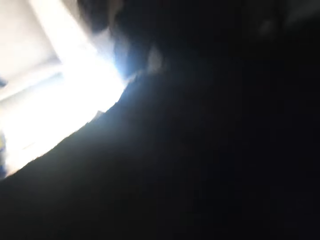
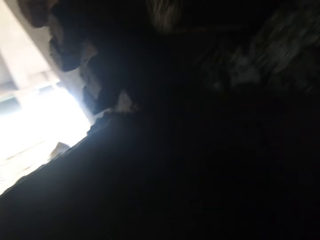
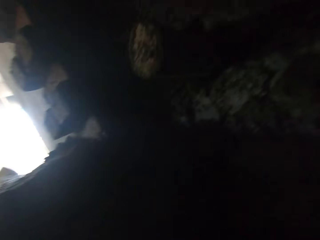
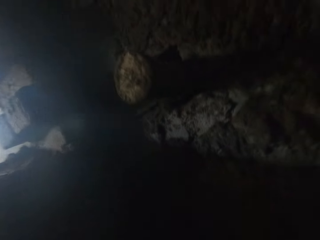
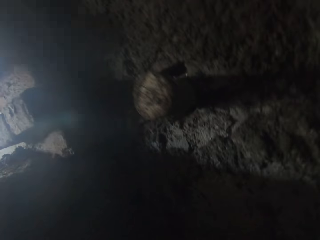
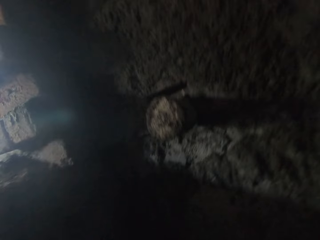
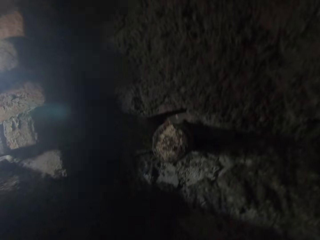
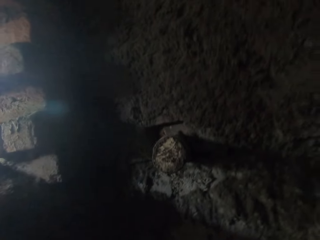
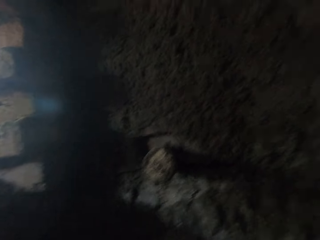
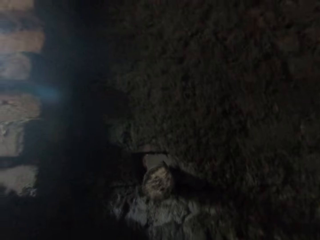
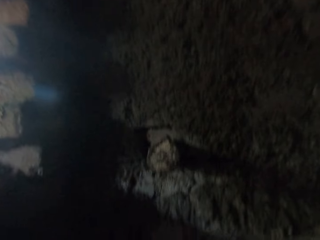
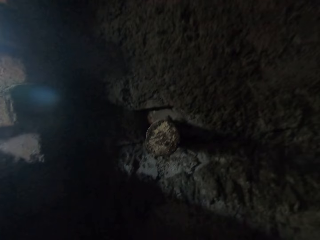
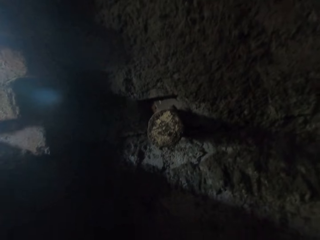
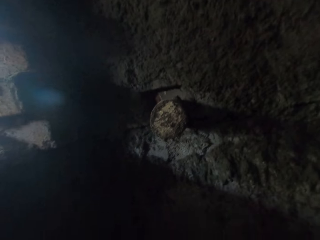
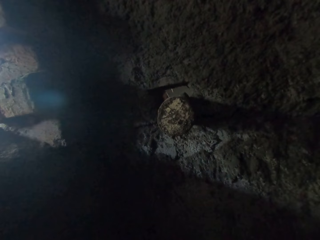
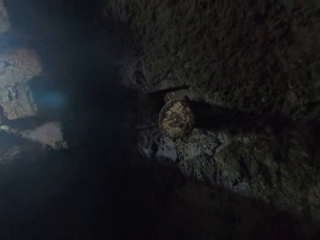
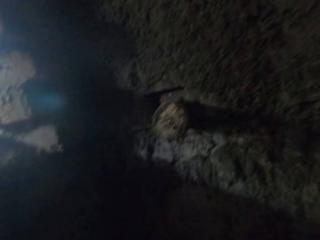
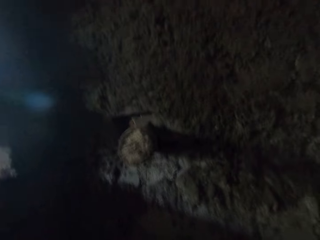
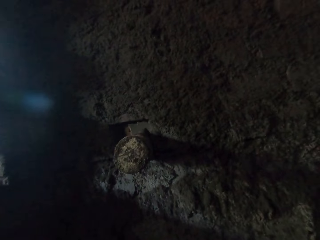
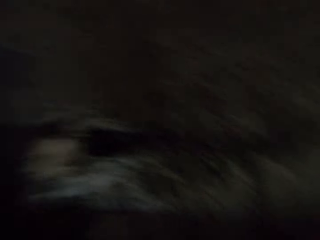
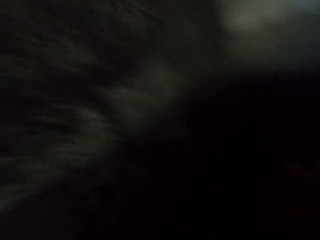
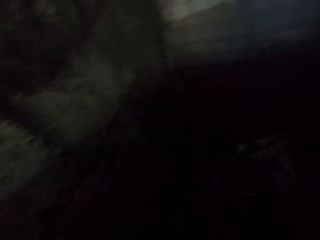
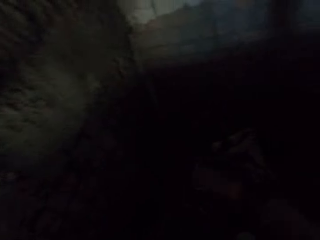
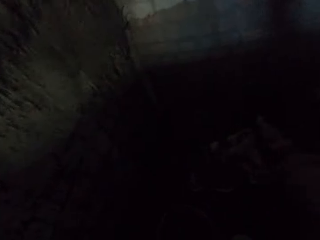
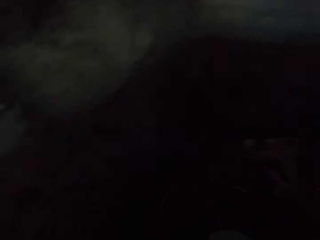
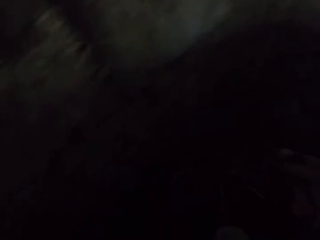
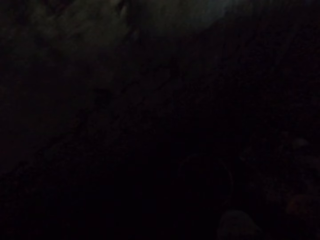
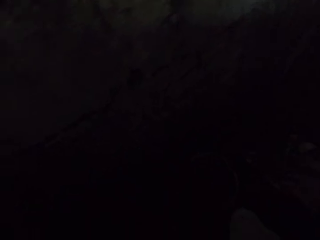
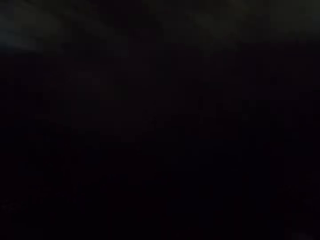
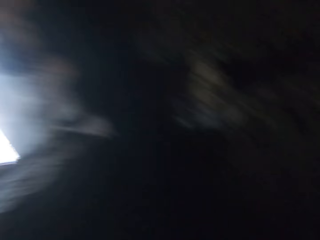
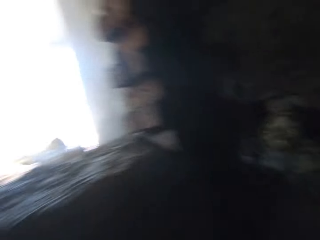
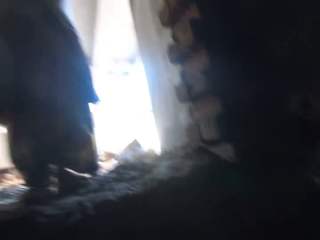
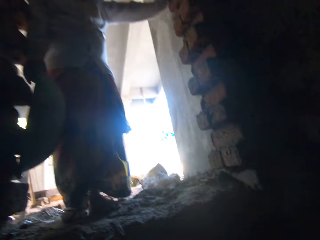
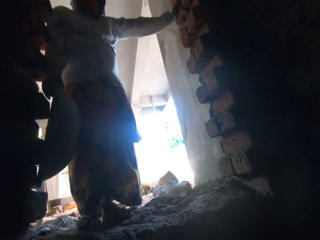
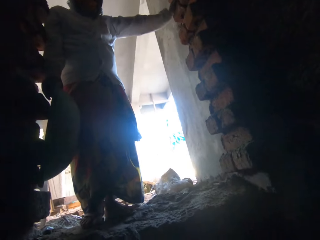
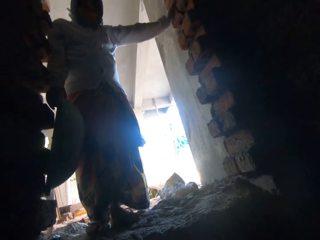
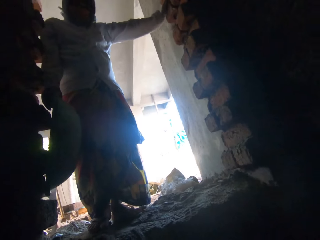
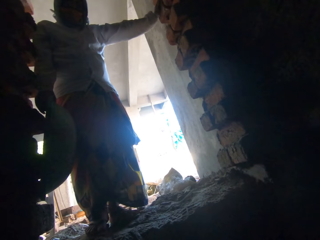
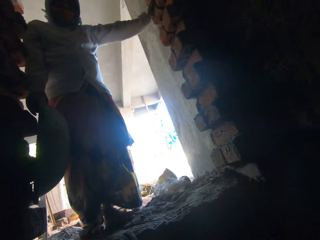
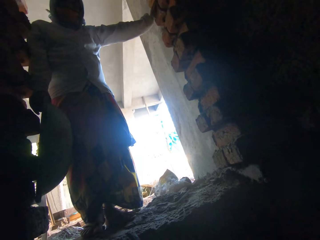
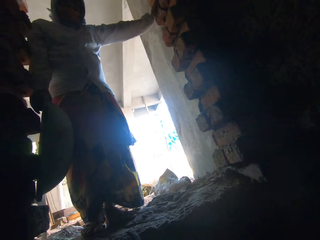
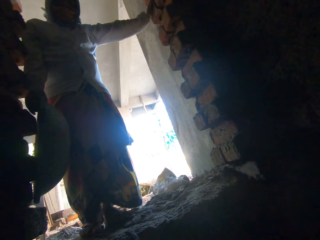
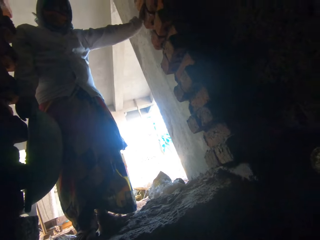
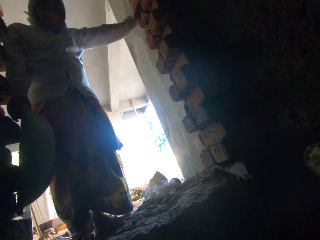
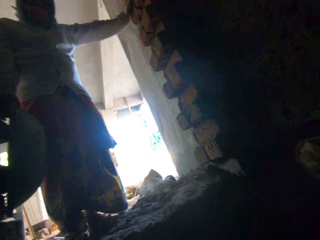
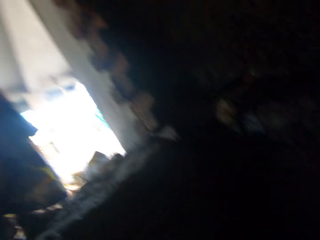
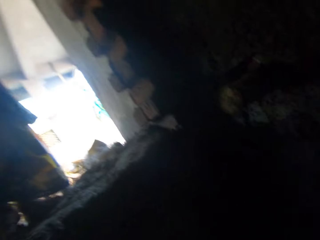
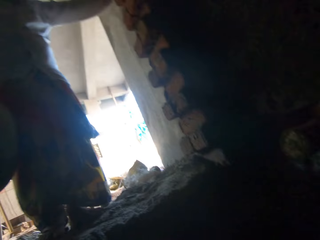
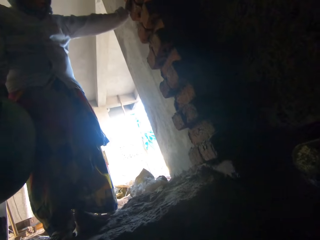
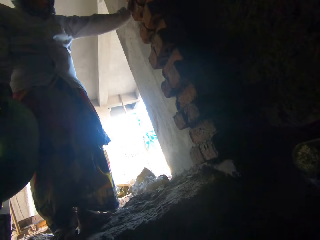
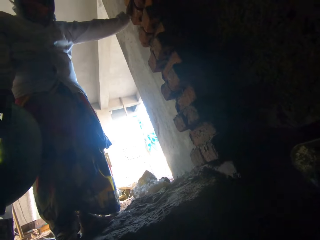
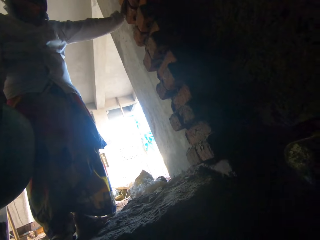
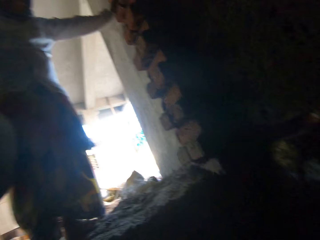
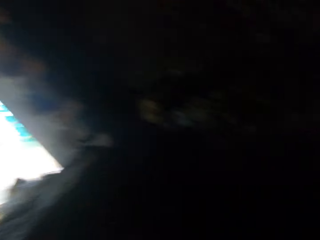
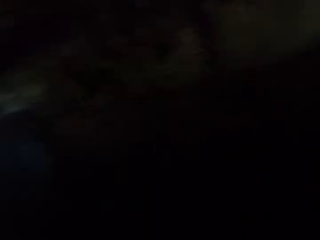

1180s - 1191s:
The woman converses with the camera wearer.

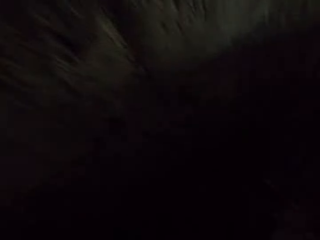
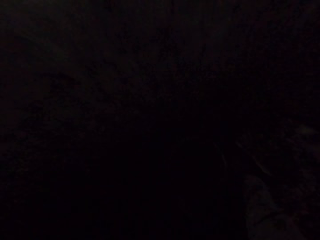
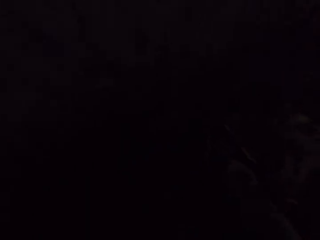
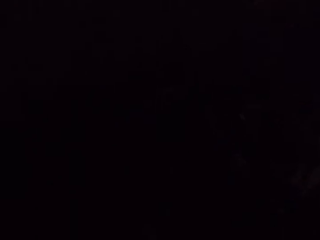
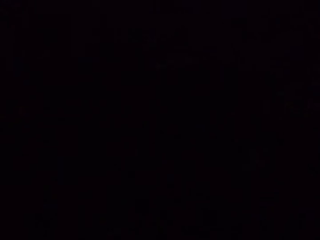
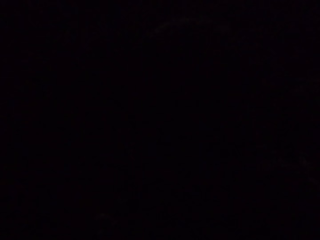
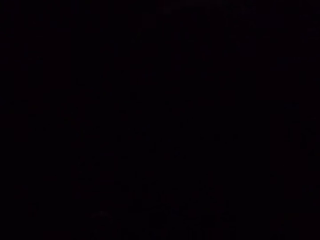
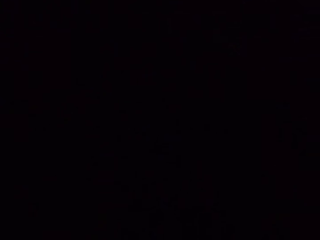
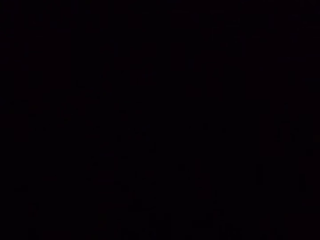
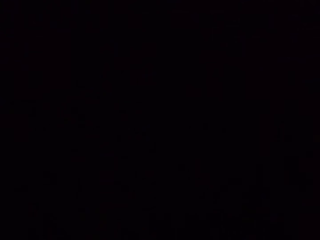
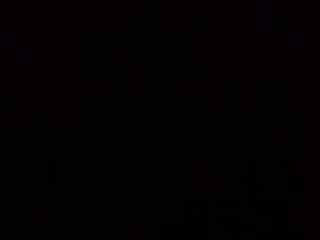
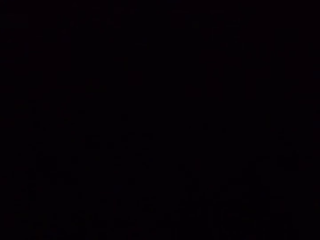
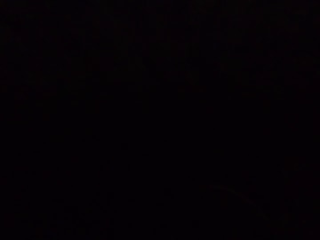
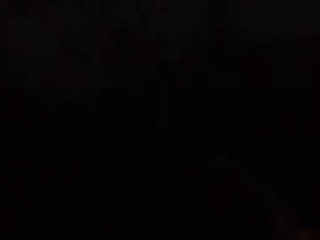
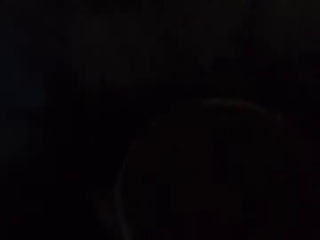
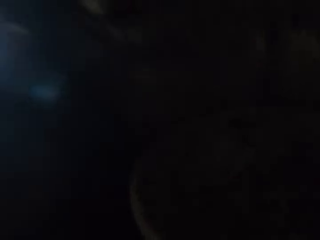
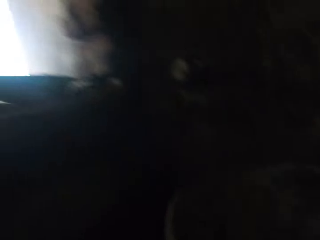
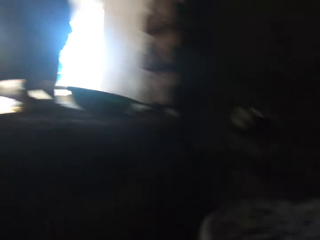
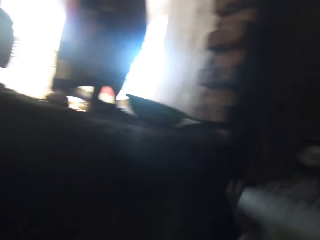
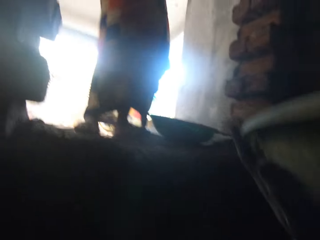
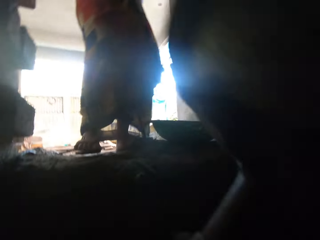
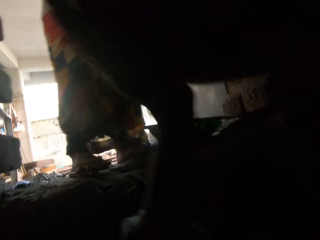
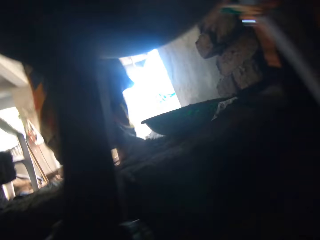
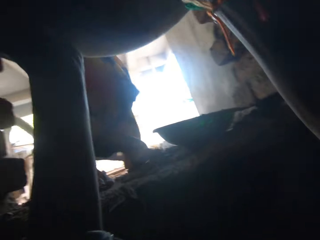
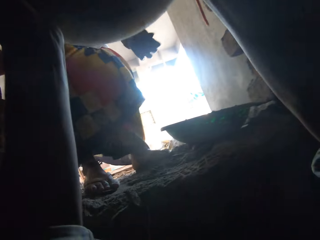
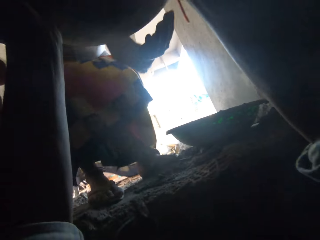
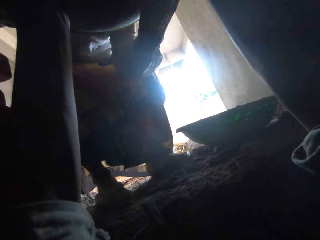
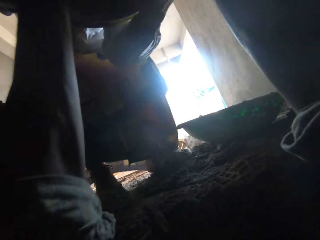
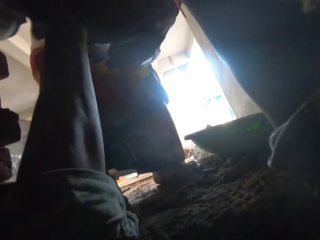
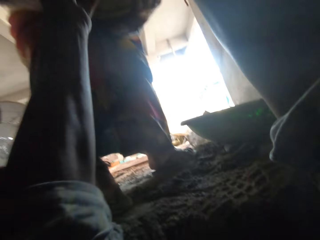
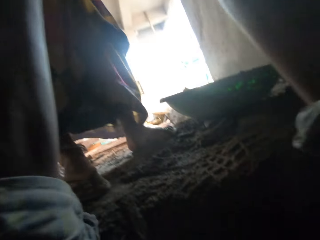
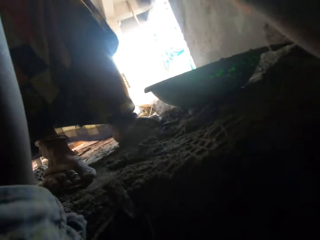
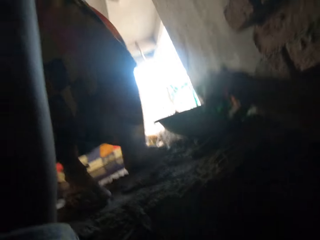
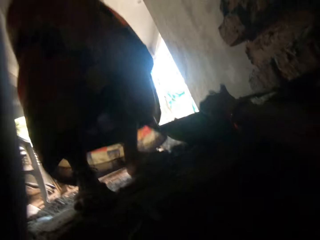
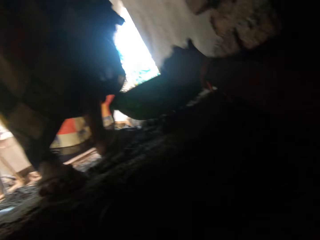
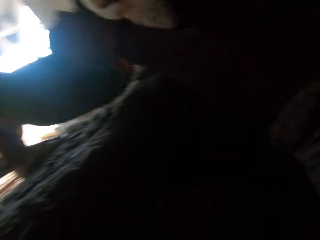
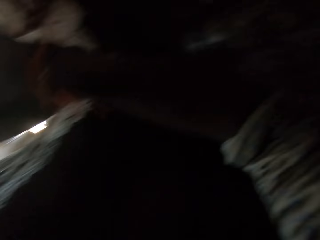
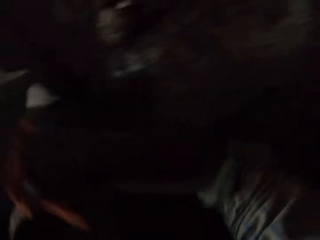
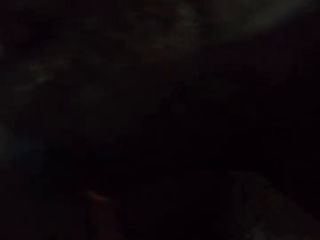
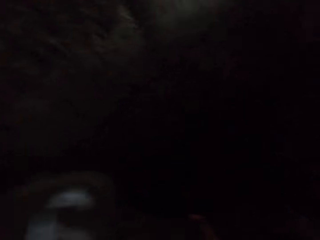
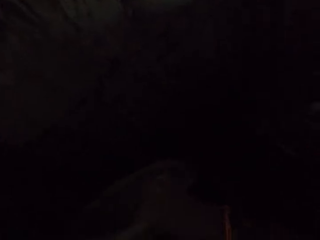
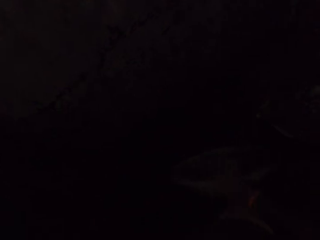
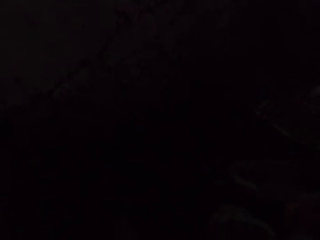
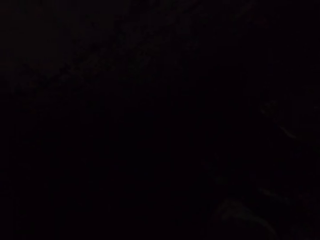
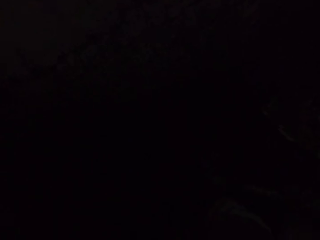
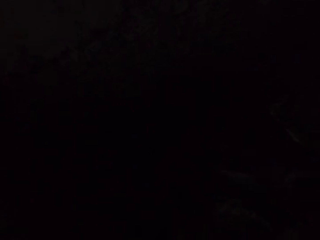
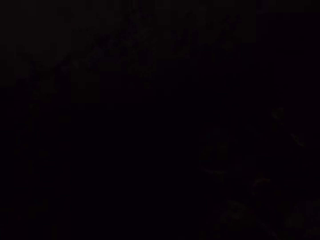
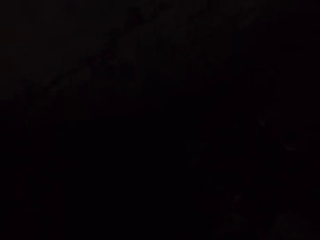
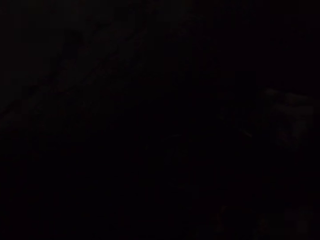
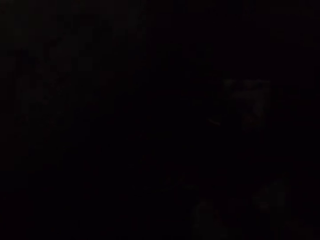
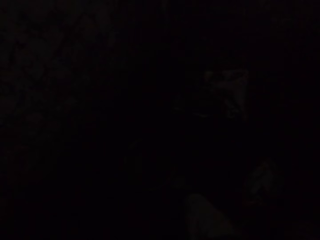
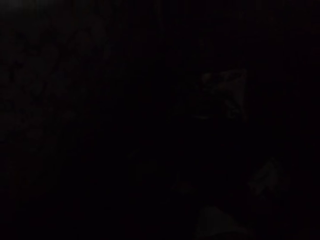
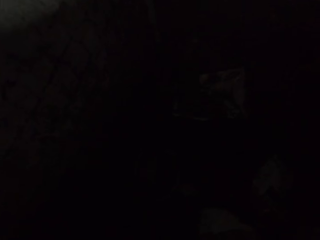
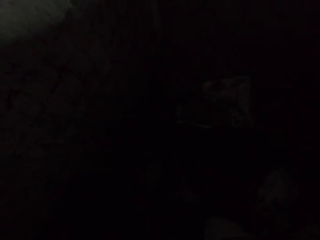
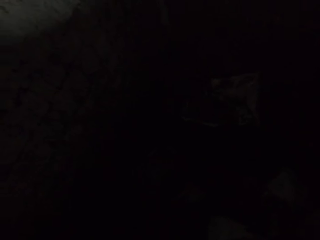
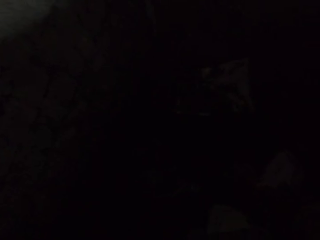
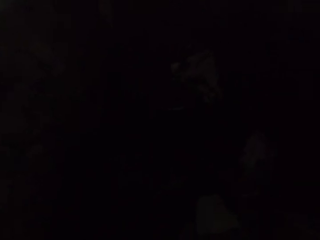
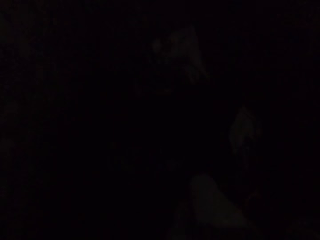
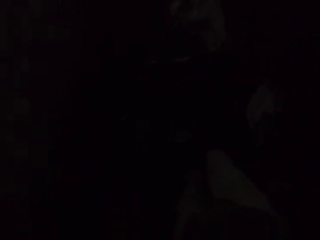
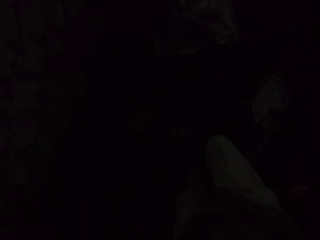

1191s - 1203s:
The camera wearer lifts the head pan with both hands. The woman takes the head pan from the camera wearer's hands with both hands. The camera wearer gives the cement basin to the woman. He places his right hand on the head pan on the ground, pulls the head pan on the ground with his right hand, and takes the head pan from the ground with his right hand.
